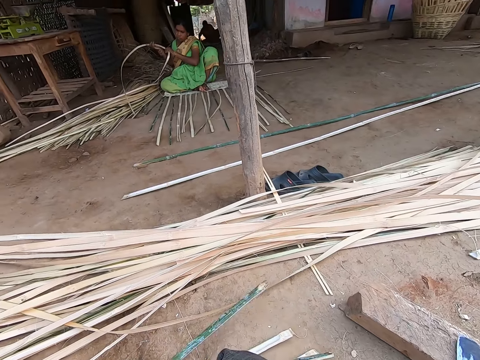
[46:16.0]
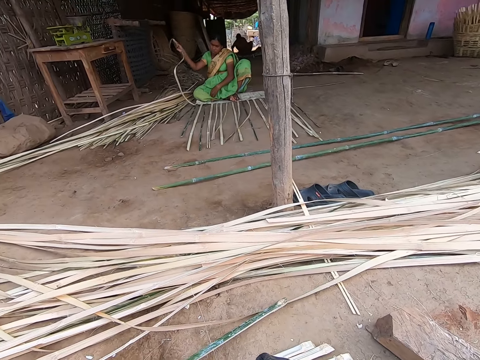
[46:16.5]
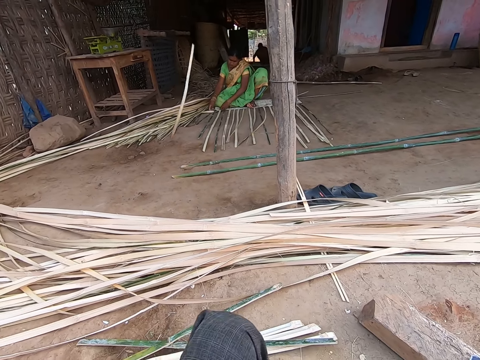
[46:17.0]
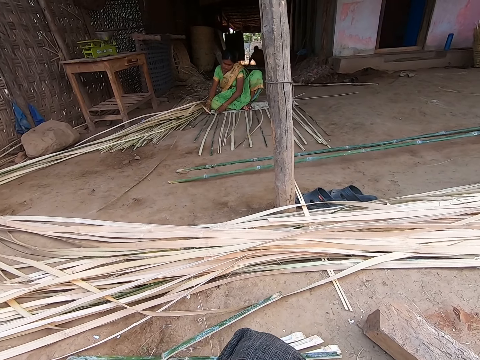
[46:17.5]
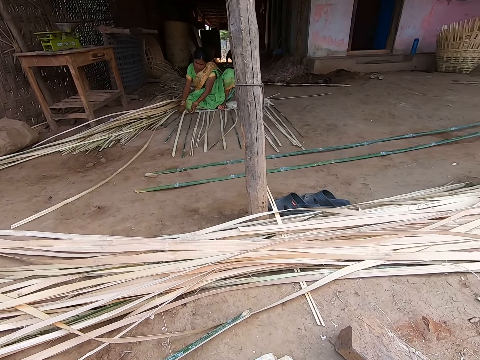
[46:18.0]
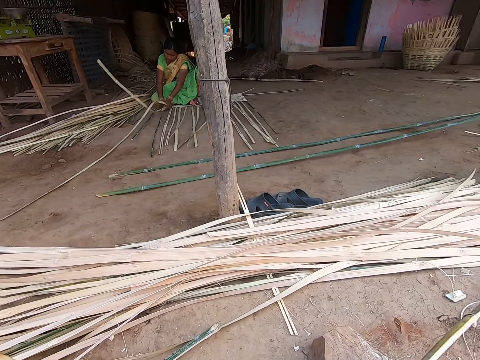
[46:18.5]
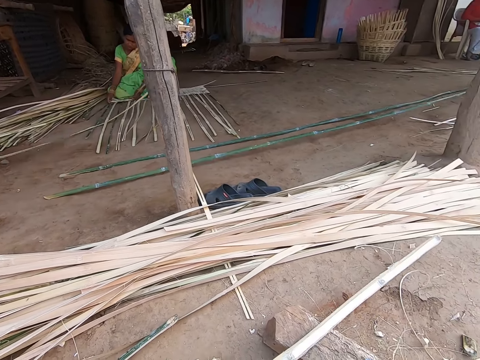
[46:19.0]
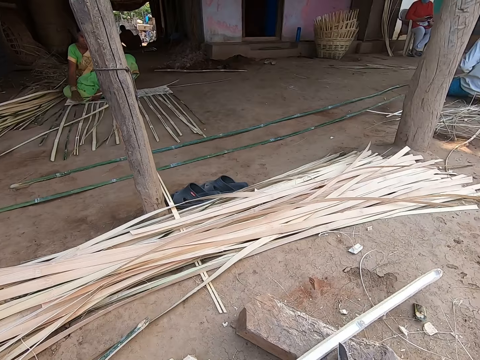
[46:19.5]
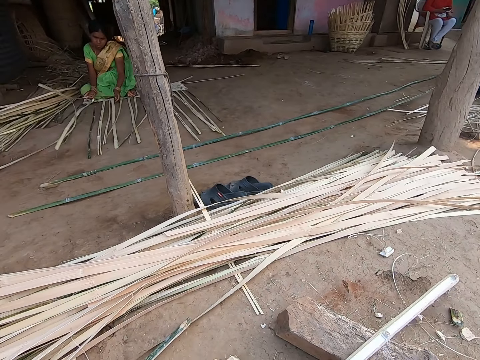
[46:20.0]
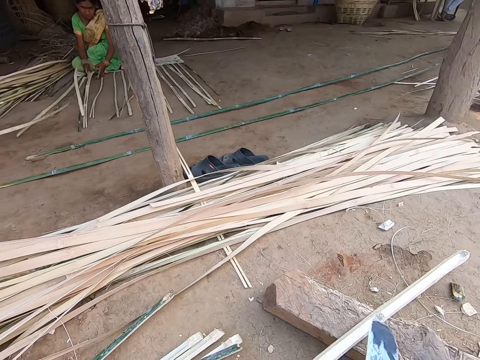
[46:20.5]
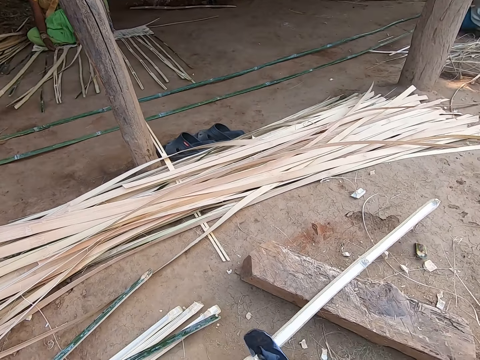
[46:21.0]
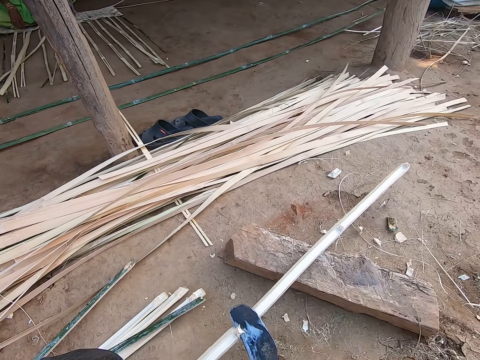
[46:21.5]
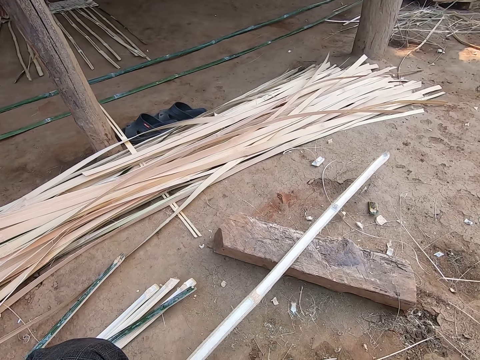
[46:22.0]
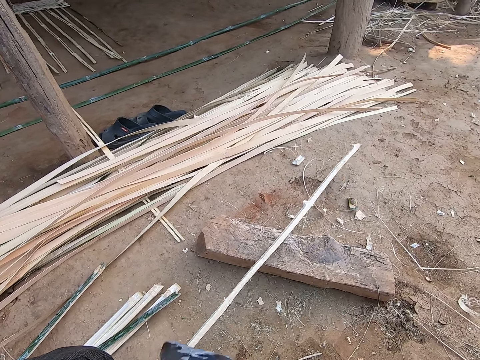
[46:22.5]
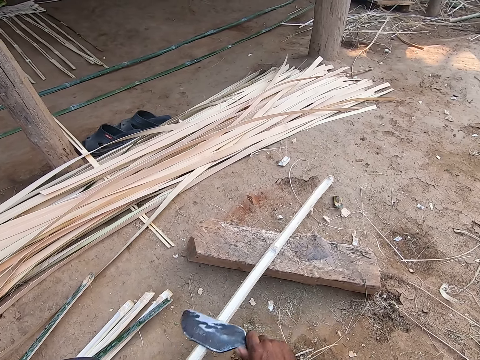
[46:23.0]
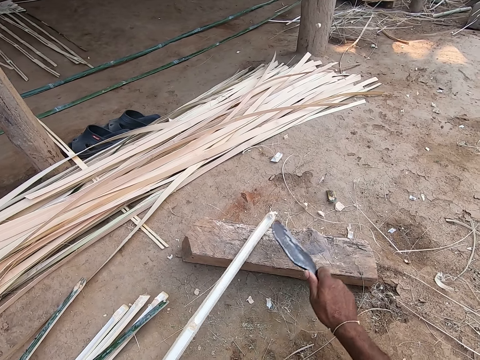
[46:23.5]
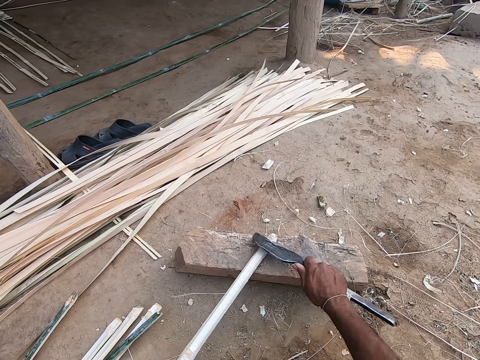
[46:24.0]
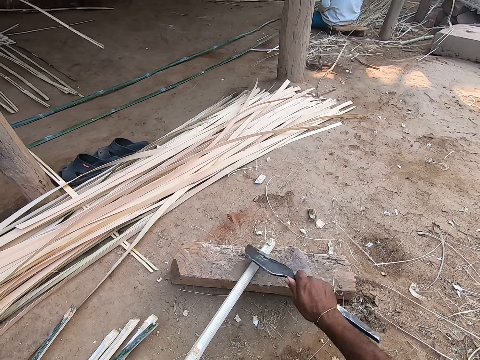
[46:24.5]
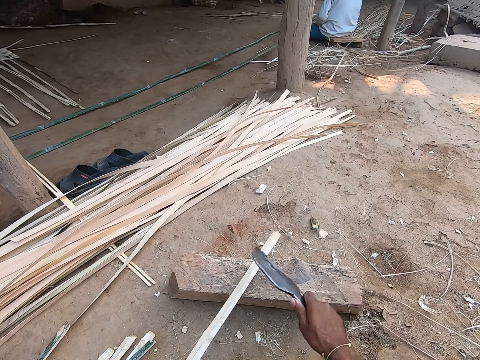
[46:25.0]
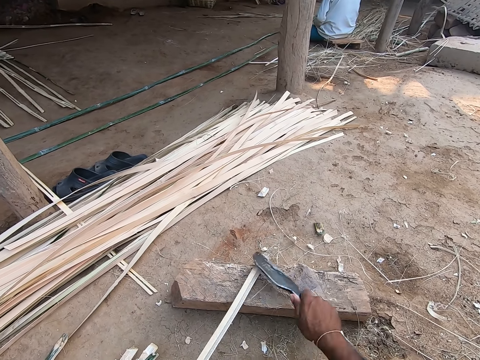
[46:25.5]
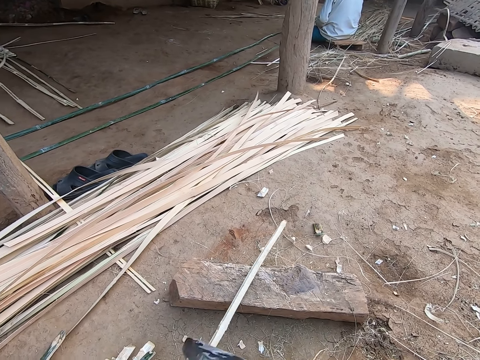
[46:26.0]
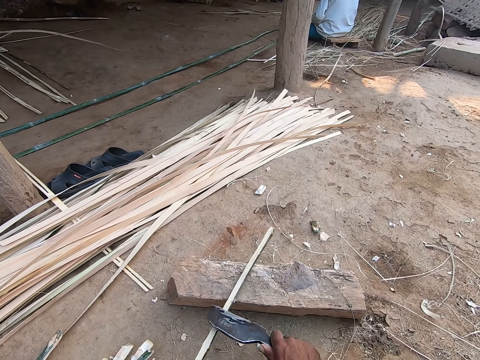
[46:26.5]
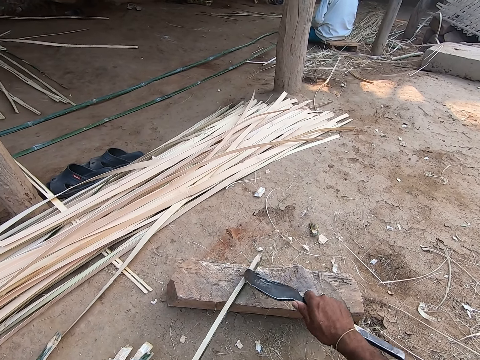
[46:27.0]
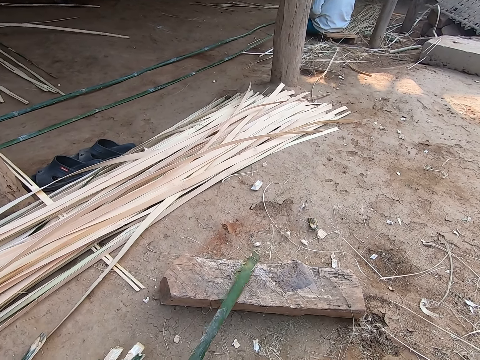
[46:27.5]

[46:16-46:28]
The camera wearer drops the bamboo strip on the ground with his left hand. A woman throws a stick on the ground. The camera wearer scrapes the bamboo strip with the knife in his right hand.

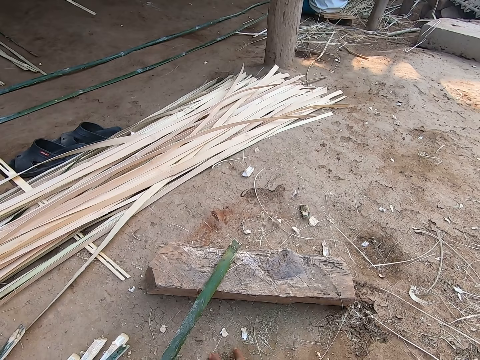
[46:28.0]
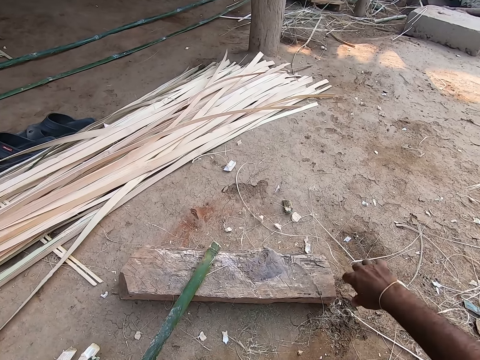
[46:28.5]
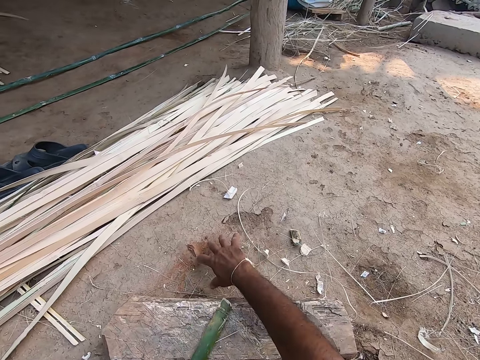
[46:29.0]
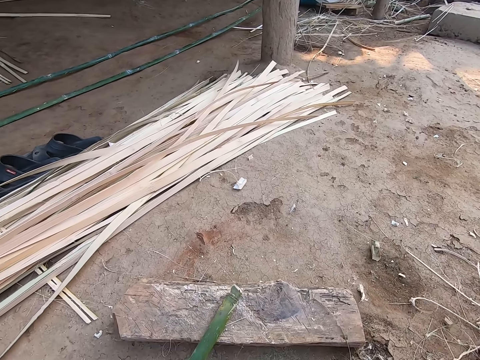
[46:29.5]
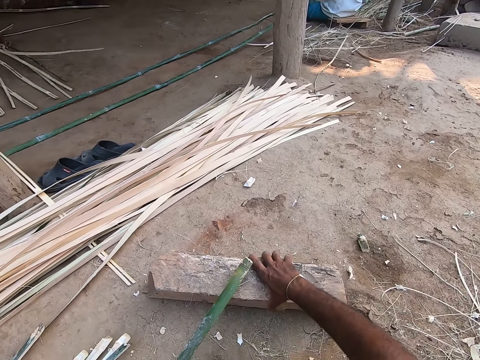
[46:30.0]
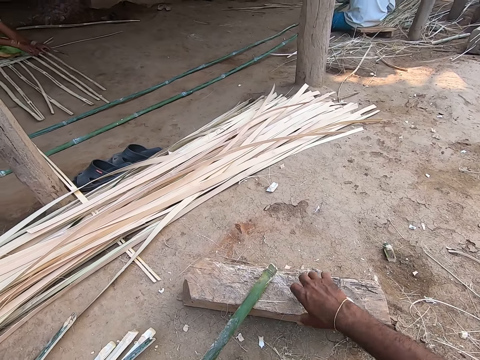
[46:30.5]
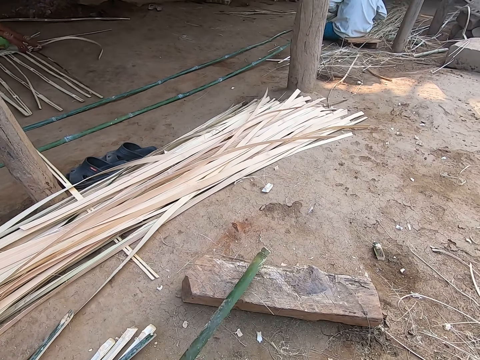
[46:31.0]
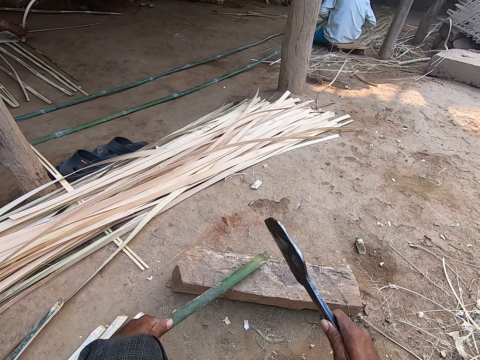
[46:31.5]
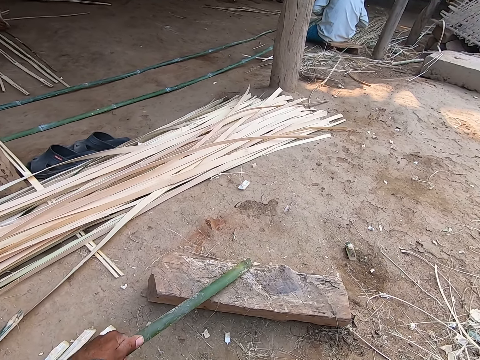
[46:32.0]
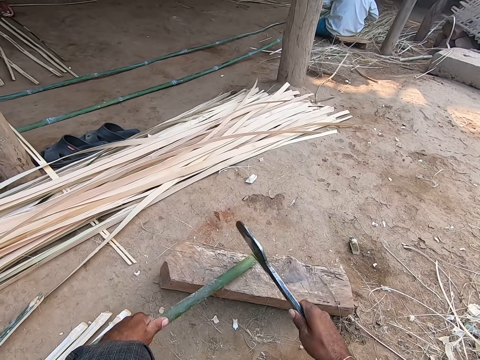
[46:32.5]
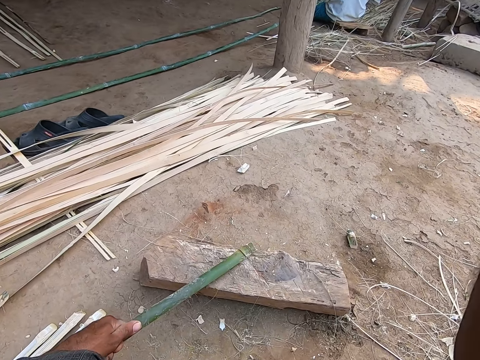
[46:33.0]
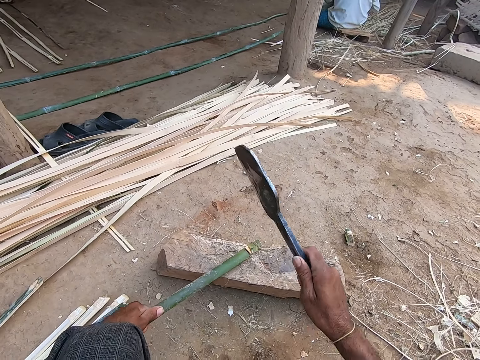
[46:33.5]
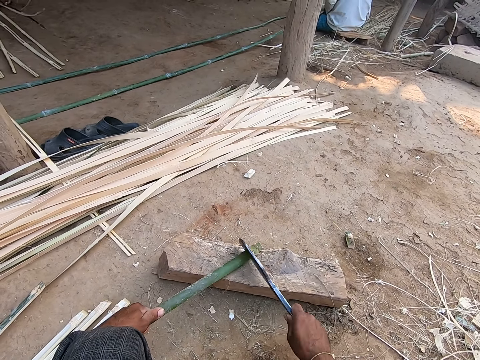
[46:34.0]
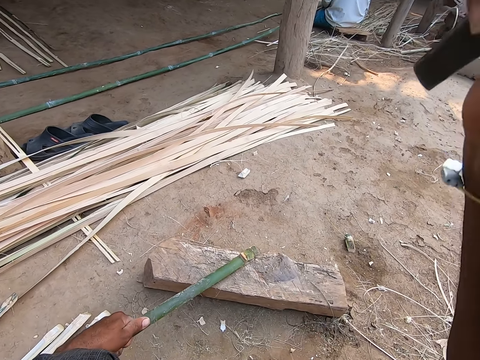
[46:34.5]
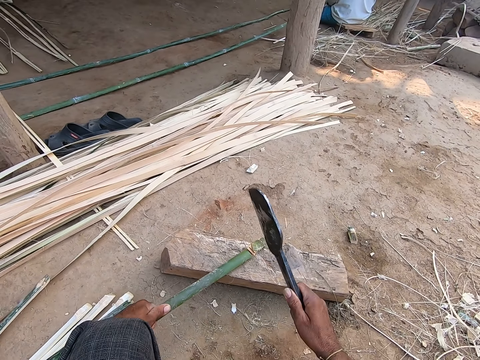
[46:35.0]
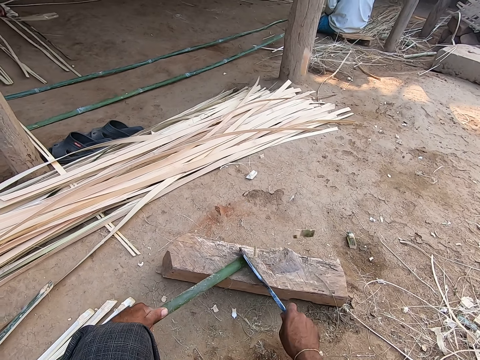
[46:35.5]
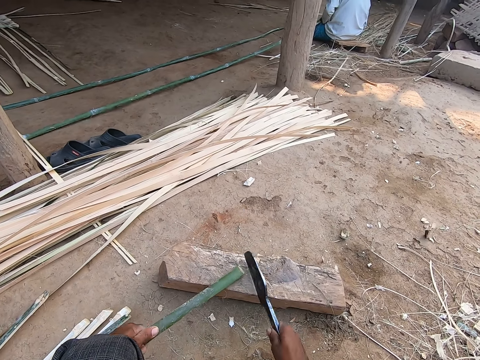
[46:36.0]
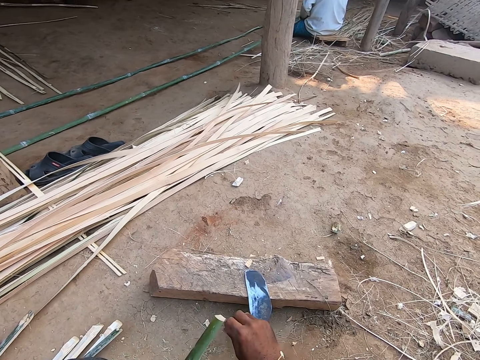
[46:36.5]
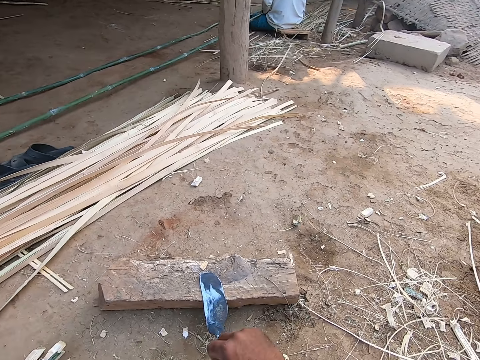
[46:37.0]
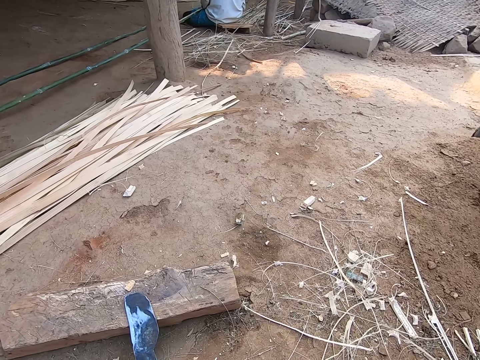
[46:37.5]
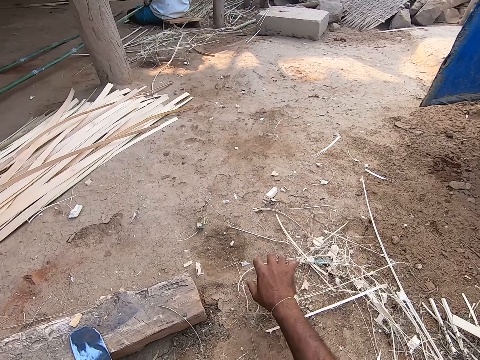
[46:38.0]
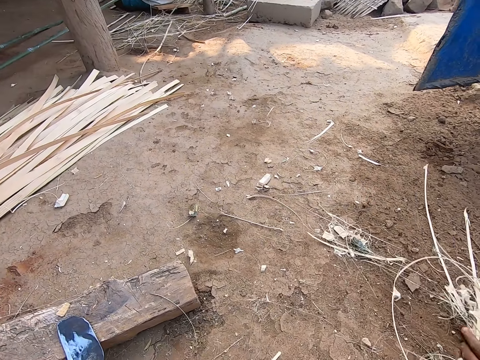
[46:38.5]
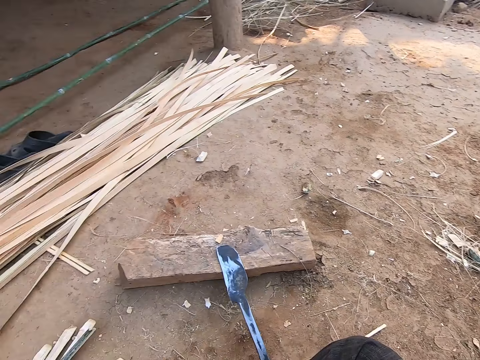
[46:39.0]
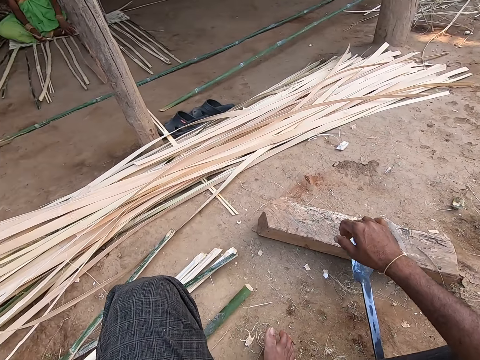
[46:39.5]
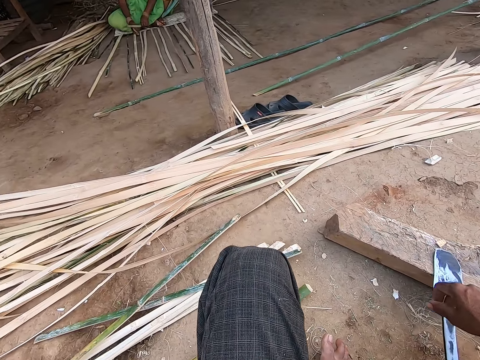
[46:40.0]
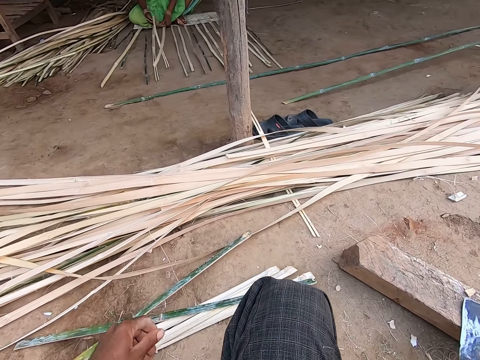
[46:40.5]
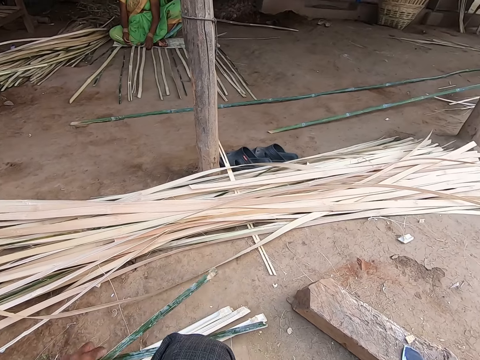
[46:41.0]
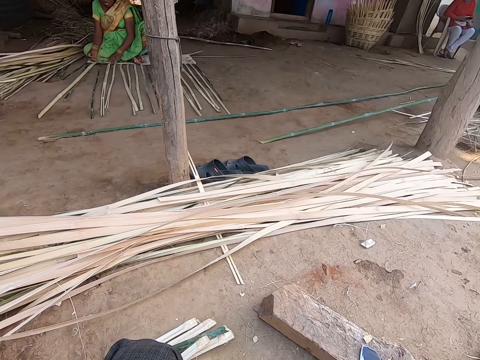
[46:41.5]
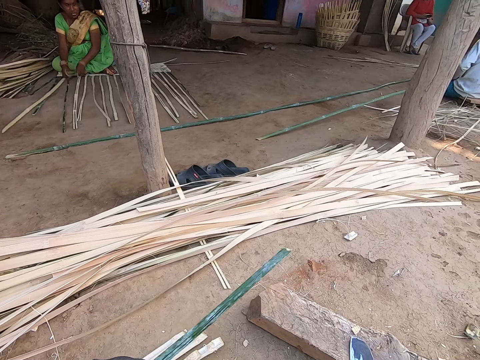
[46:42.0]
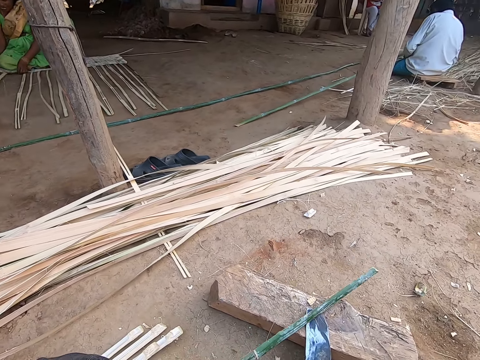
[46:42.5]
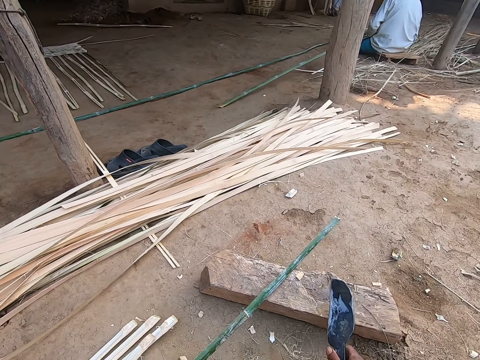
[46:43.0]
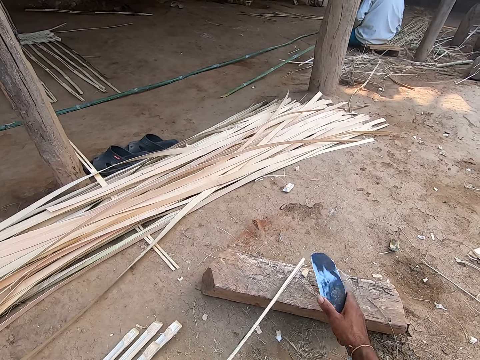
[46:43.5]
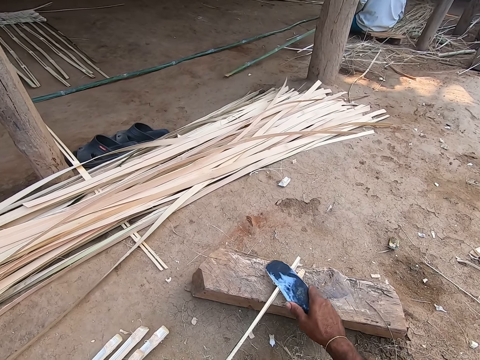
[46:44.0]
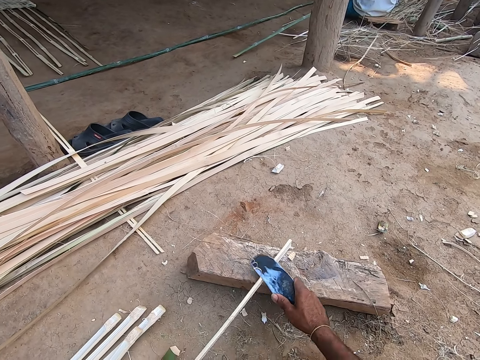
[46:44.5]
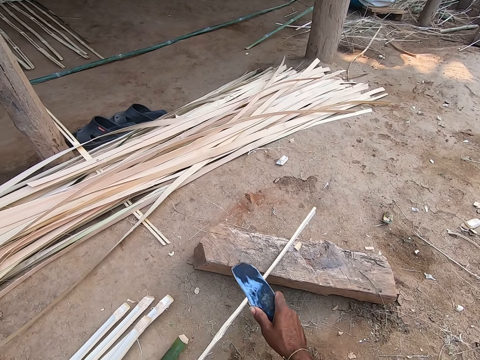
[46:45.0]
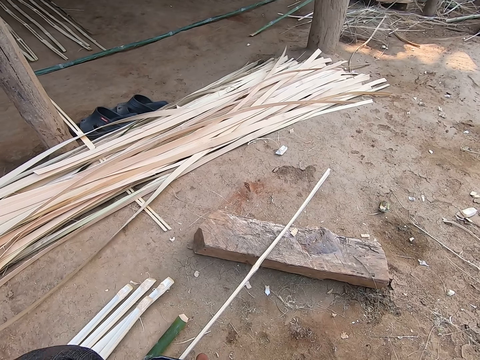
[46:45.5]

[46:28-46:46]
The camera wearer pulls the knife off the stick. He moves some bamboo scraps on the ground with his right hand. He adjusts a piece of wood on the ground with his right hand. He picks up the wood plank from the ground, holds the wood plank with his hand, and pulls his hand off the wood plank. He picks up the stick, peels the stick with the knife, and pulls the knife off the stick. He cuts the bamboo strip with the knife in his right hand. He pulls the knife off the stick. He cuts the stick with the knife. He pulls the knife off the stick. He puts the knife on the wood plank. He pulls out a bamboo scrap from the bamboo strip with his right hand. He peels the stick with the knife. He throws the bamboo scrap on the ground with his right hand. He moves the bamboo scraps on the ground with his right hand. He picks up the bamboo strip from the ground with his left hand. He picks up the knife. He places the bamboo strip on the piece of wood with his left hand. He scrapes the bamboo strip on the piece of wood with the knife in his right hand.
